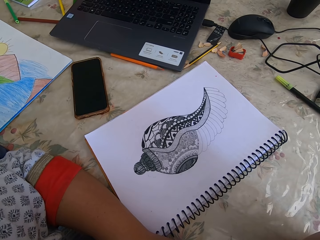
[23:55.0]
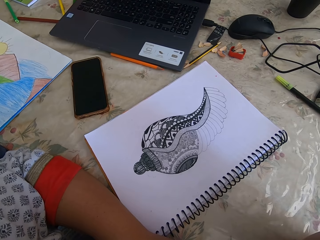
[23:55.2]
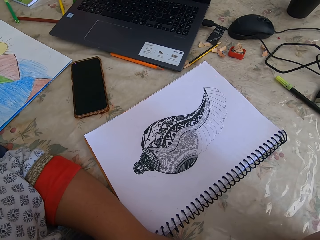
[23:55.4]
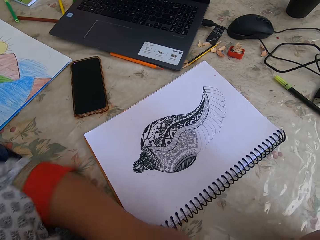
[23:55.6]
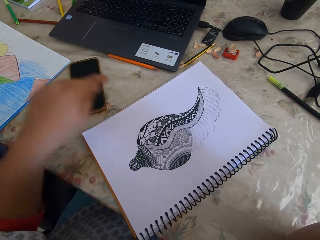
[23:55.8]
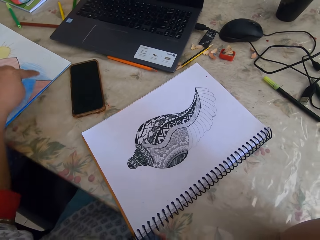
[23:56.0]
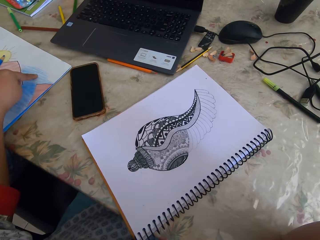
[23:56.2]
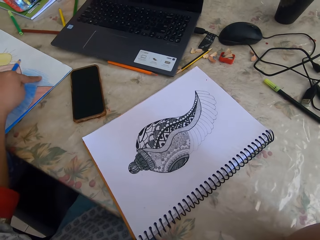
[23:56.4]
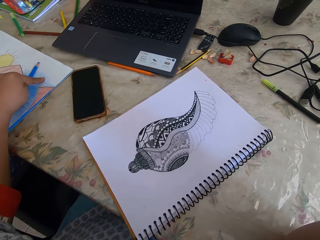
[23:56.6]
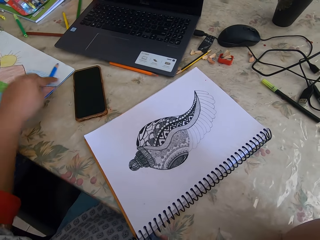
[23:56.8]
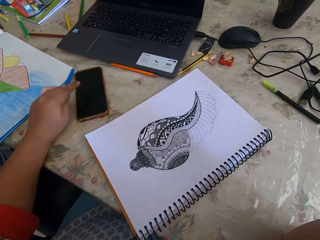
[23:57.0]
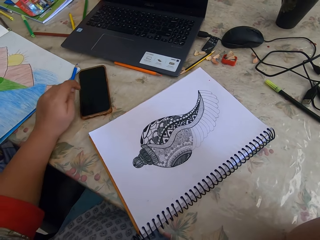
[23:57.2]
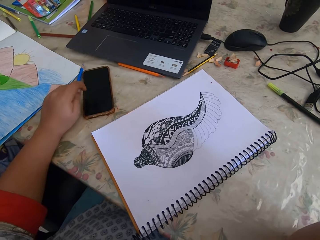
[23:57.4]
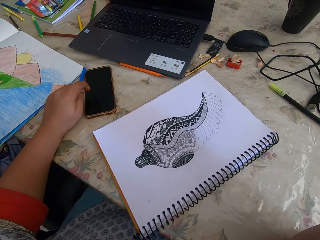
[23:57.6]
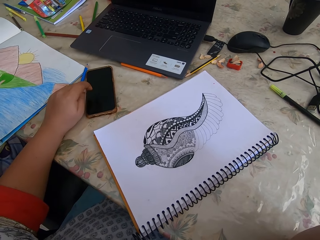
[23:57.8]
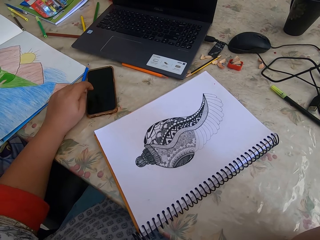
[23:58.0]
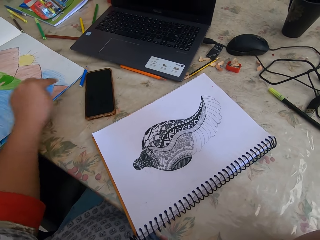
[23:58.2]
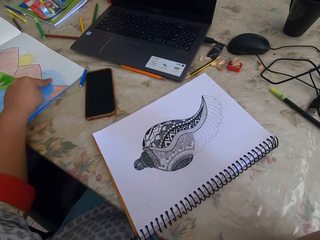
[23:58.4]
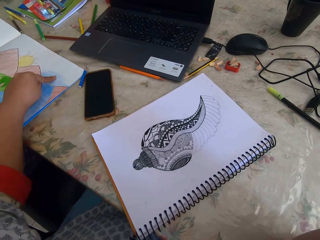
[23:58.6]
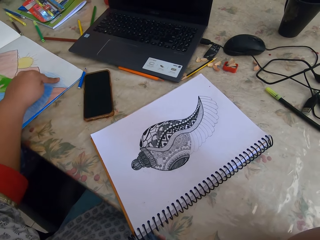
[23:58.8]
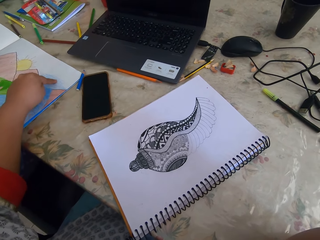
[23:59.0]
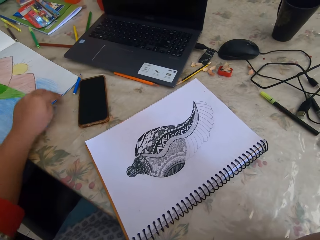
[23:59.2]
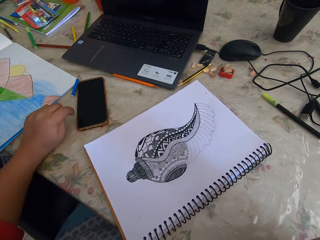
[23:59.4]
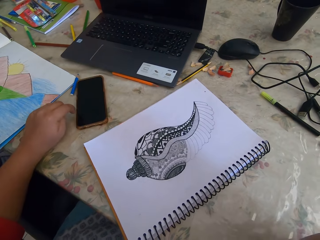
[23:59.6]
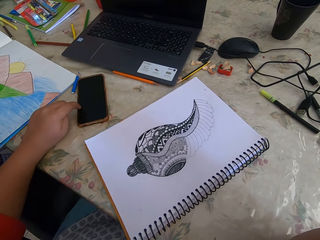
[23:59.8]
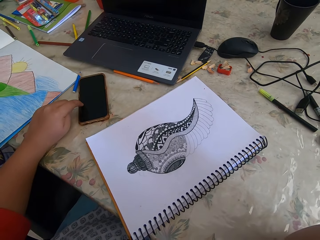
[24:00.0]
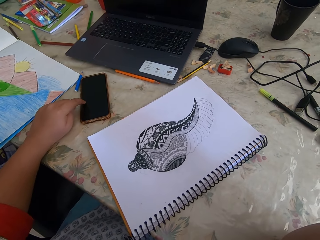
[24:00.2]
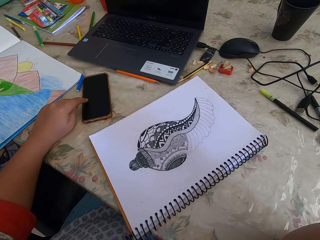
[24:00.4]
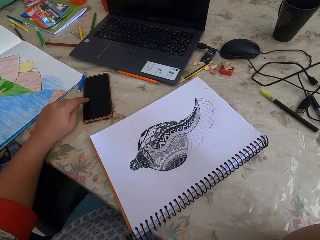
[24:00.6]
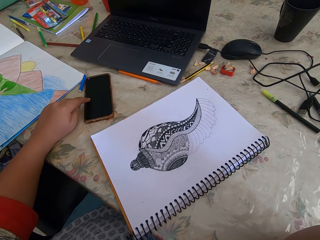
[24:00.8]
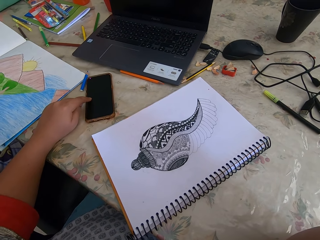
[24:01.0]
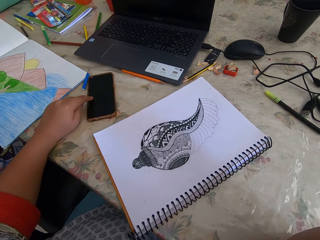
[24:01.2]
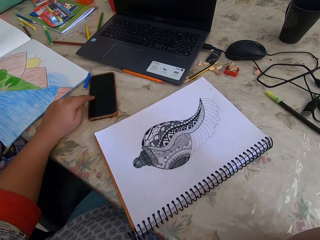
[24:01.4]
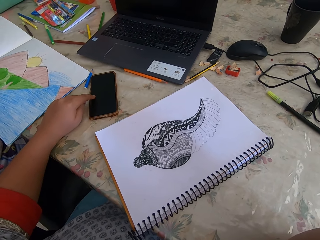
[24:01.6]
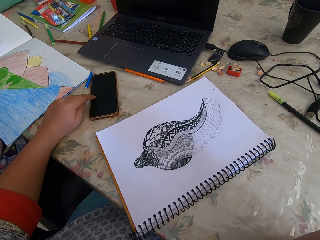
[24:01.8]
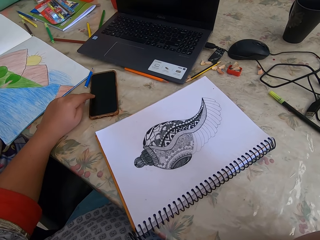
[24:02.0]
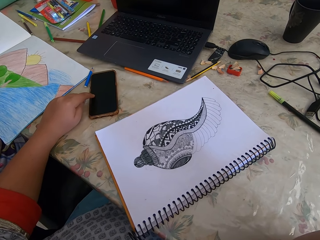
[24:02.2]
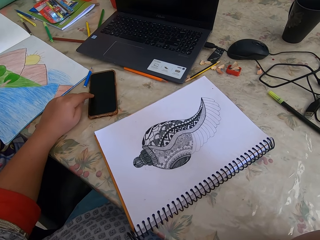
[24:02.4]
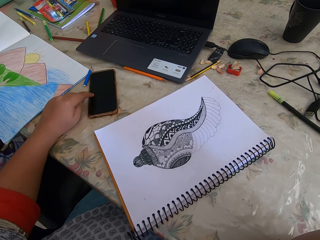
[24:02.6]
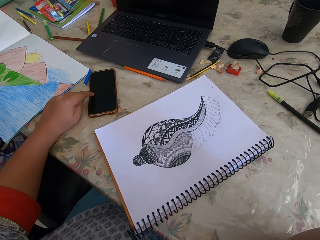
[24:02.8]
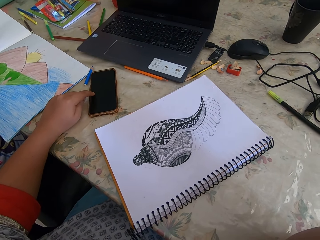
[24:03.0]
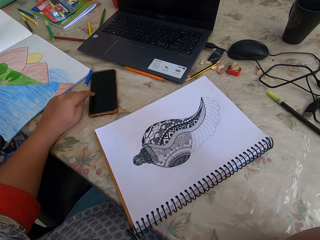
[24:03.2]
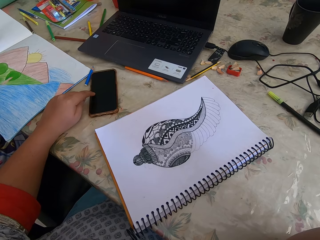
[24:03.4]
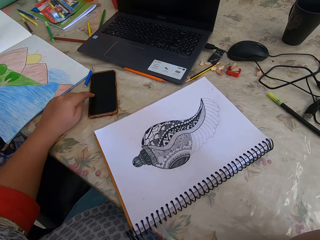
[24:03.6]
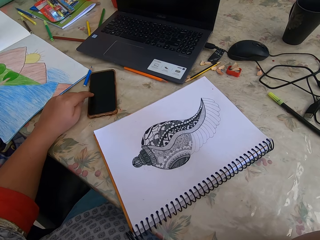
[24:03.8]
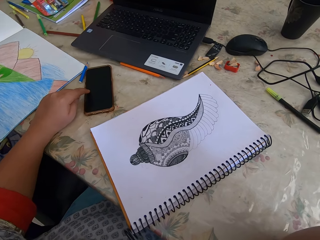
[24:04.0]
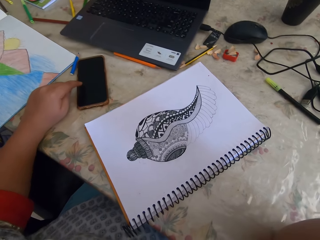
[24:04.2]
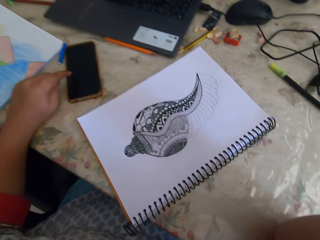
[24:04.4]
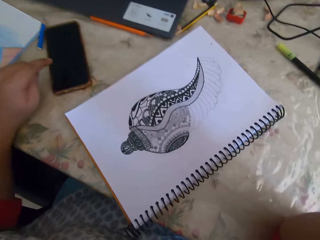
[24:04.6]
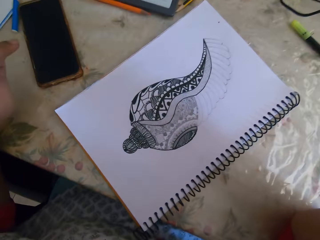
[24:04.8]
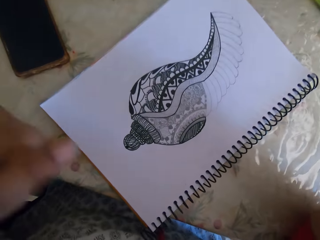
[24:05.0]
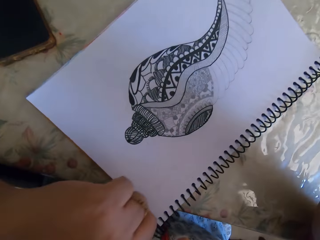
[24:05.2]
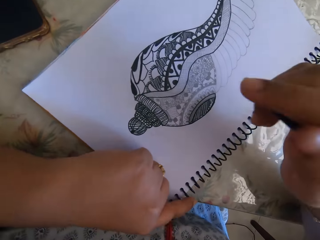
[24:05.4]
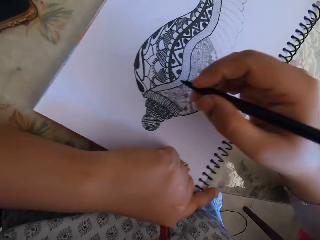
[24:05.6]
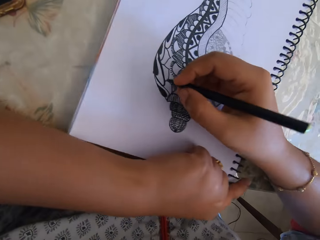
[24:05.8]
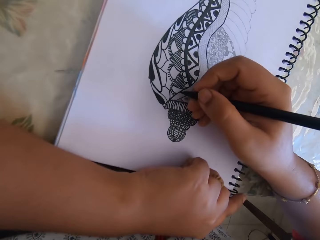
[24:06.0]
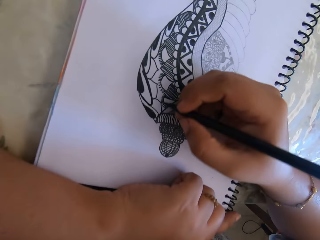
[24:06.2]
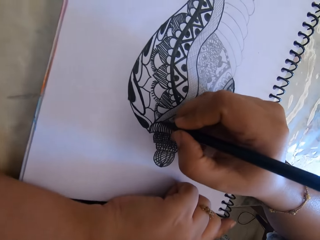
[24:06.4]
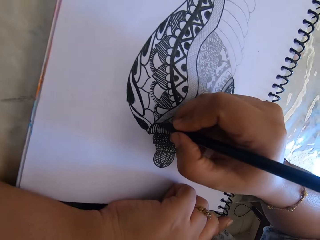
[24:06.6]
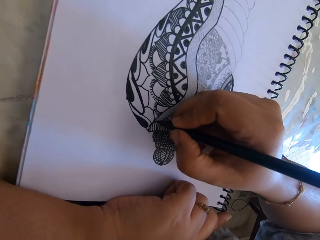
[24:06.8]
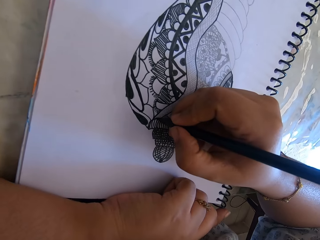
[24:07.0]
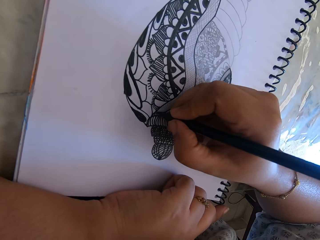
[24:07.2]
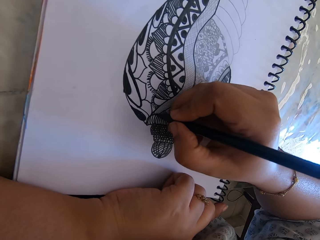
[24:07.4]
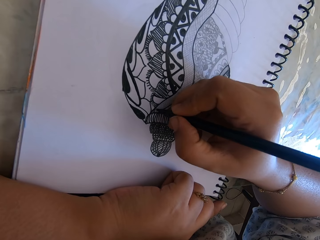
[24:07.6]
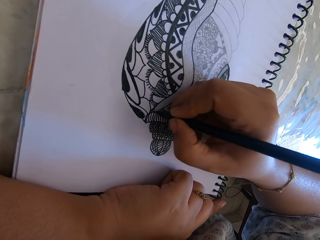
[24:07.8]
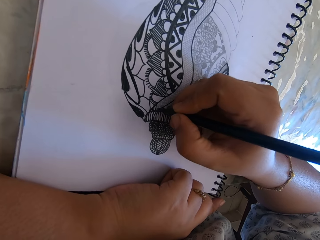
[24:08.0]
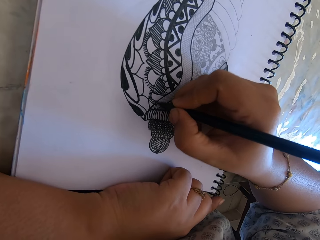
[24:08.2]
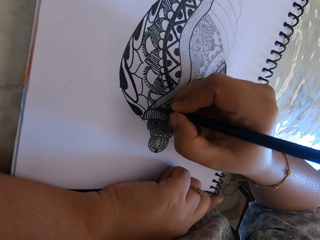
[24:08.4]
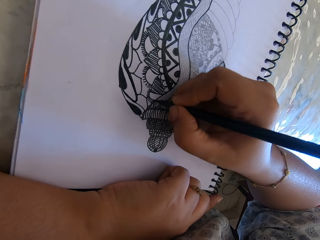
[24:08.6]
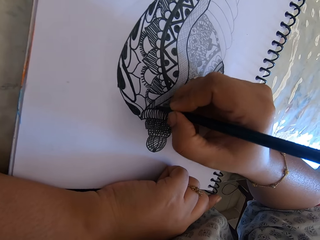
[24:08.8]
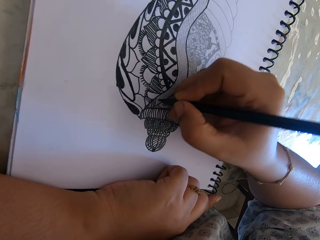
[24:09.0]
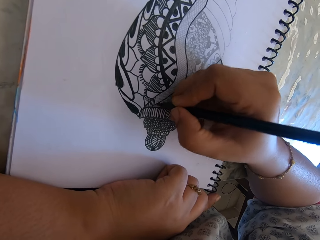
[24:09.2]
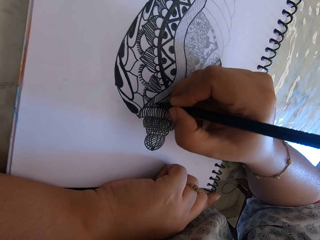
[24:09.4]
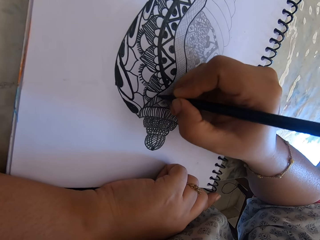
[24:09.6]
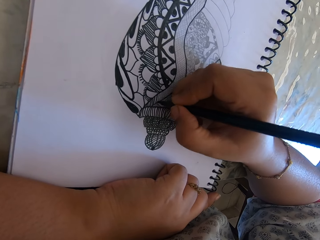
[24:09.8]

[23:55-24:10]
The camera wearer looks at the book. They turn the book. They draw.

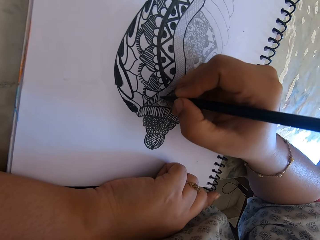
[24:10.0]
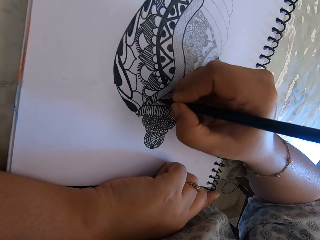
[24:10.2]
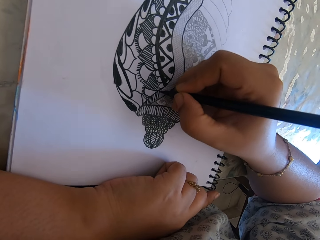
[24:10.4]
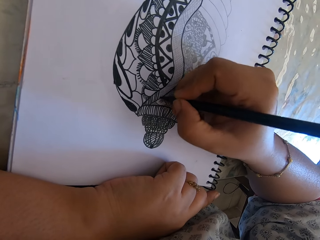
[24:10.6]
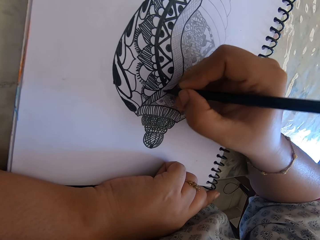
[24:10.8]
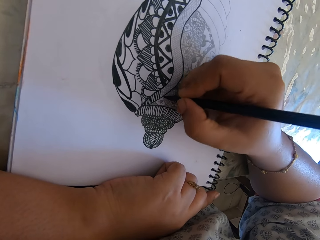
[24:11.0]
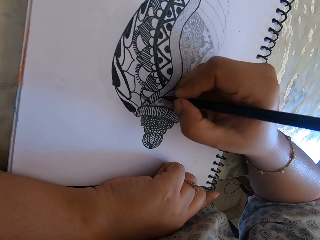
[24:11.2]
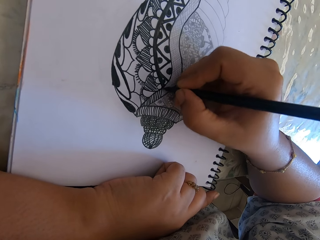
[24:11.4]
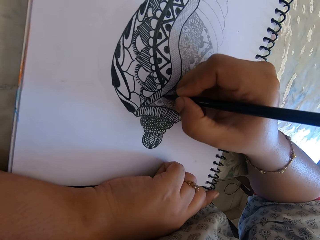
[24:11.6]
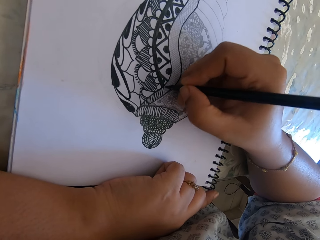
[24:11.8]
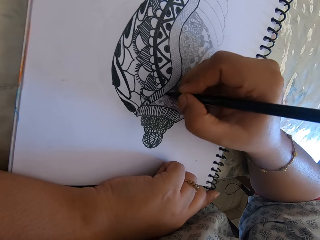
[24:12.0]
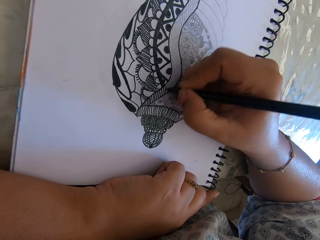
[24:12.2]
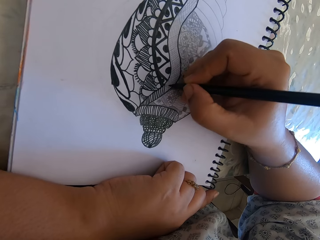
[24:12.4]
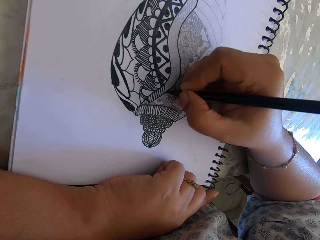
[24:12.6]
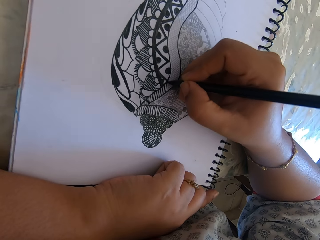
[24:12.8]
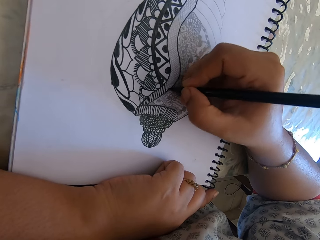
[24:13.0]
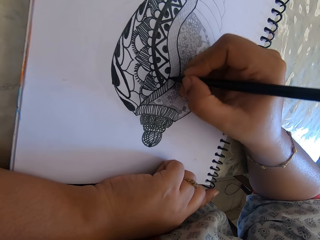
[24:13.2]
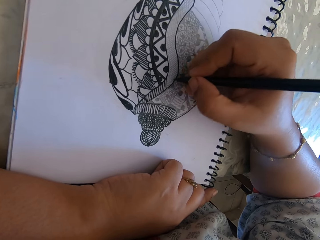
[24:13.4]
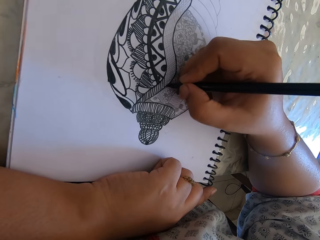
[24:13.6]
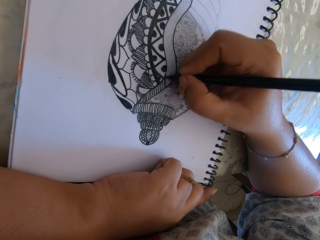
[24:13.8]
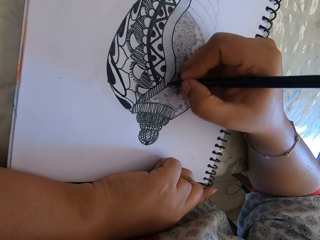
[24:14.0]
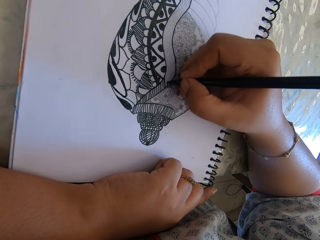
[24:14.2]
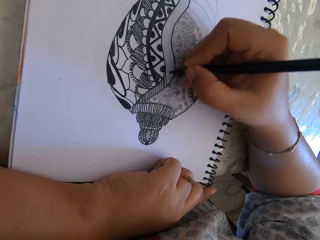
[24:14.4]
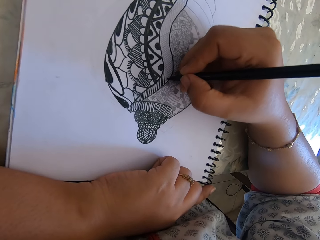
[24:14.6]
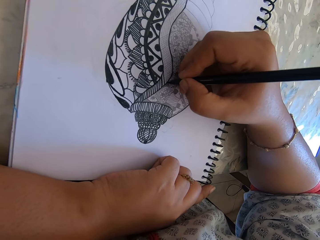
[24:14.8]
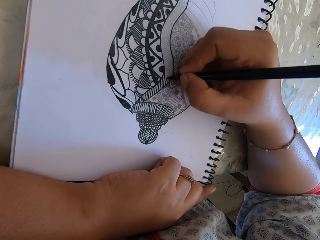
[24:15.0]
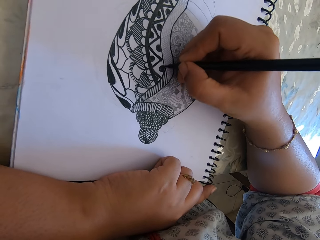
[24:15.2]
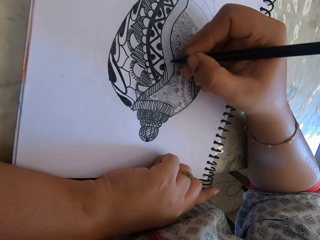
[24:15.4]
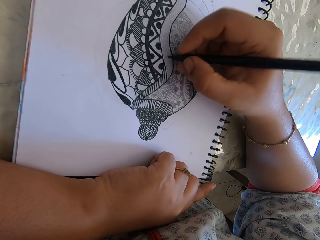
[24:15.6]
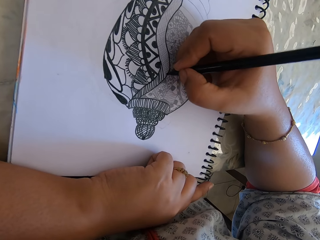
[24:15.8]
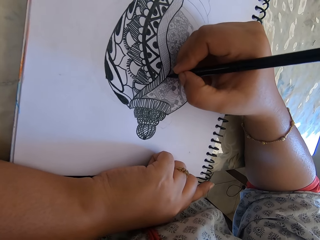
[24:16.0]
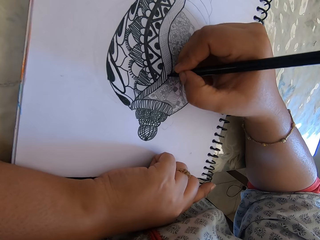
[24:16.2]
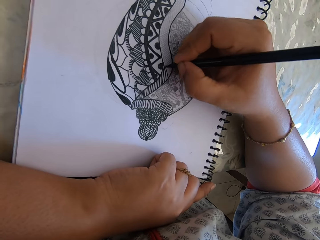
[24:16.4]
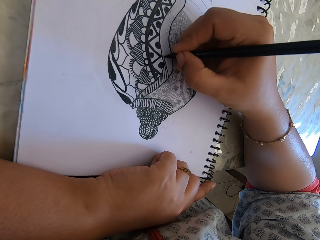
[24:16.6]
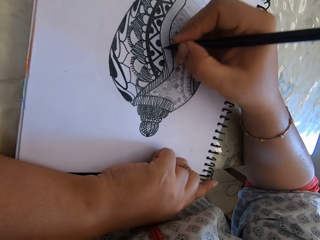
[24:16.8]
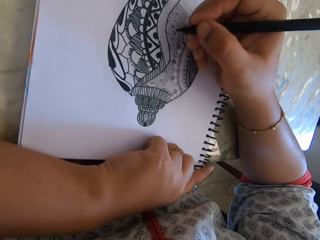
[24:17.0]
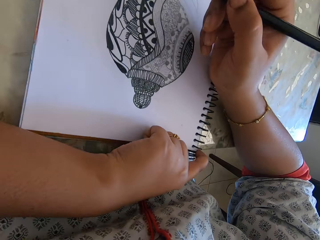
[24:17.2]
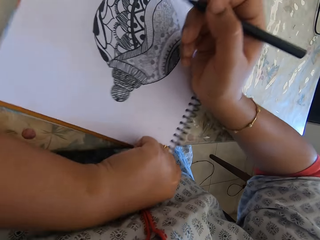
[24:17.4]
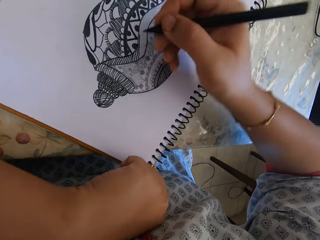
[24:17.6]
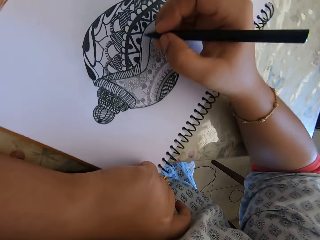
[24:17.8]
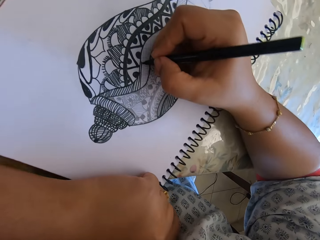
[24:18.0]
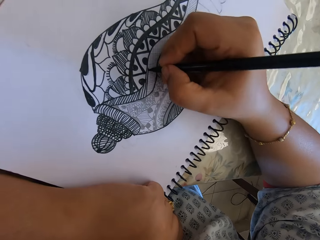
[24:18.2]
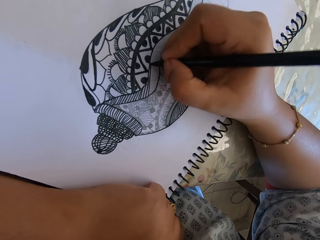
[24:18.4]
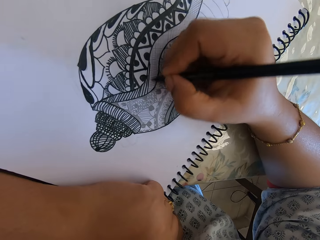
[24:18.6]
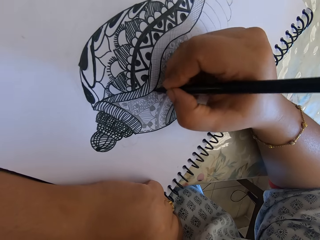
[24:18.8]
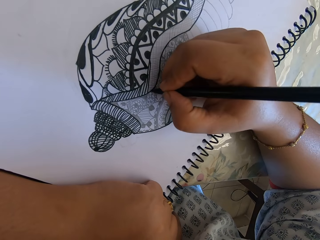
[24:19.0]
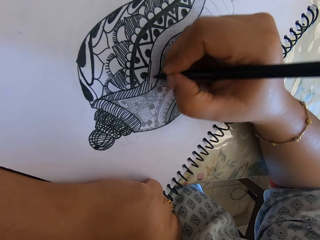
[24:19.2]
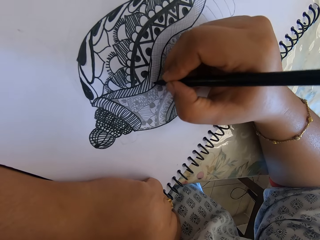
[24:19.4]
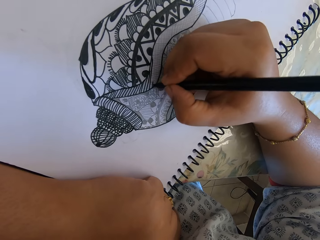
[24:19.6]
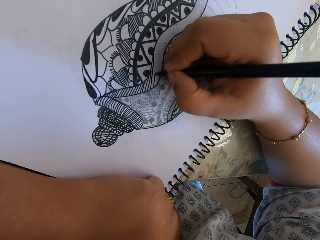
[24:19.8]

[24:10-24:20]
The camera wearer turns the book. They draw.
